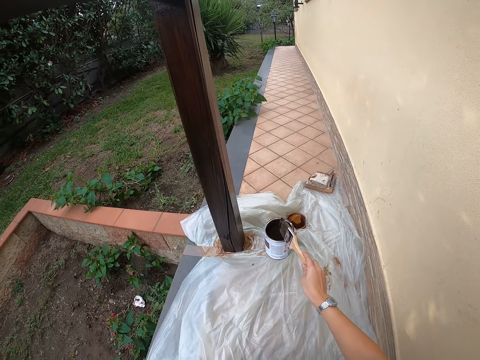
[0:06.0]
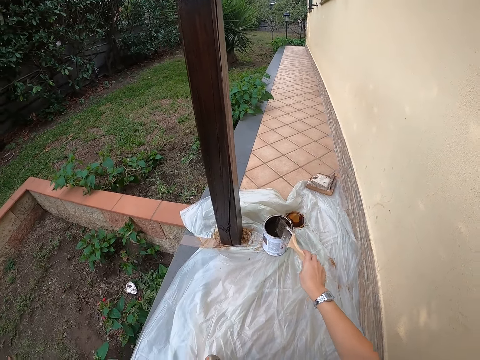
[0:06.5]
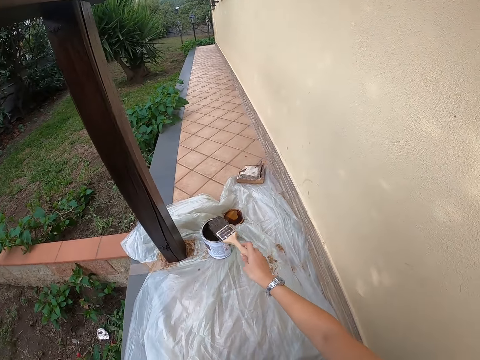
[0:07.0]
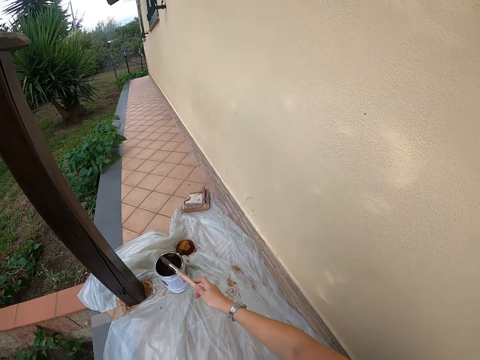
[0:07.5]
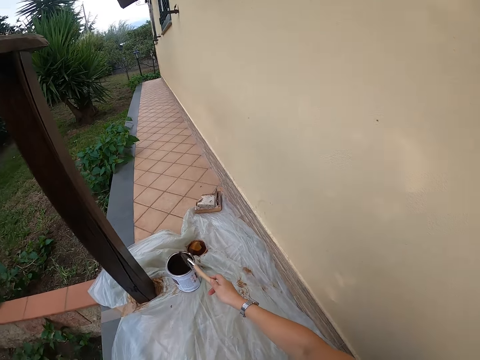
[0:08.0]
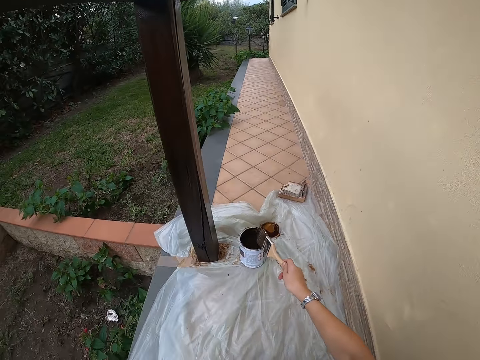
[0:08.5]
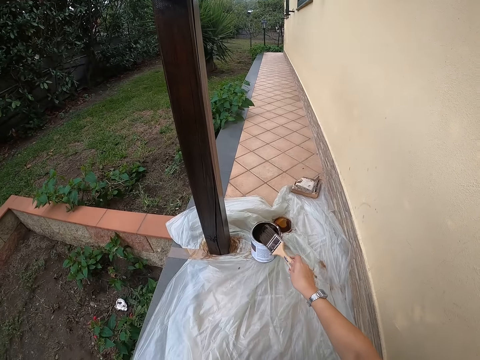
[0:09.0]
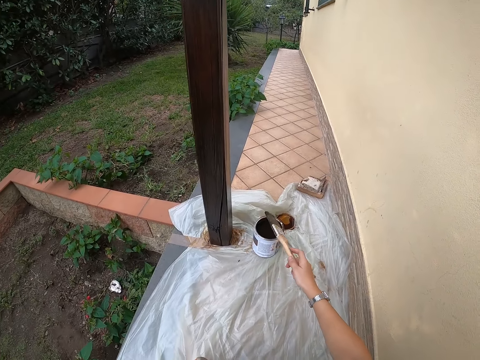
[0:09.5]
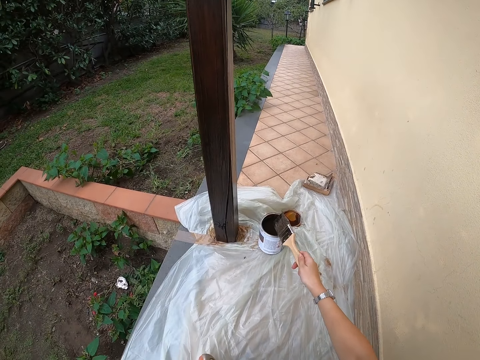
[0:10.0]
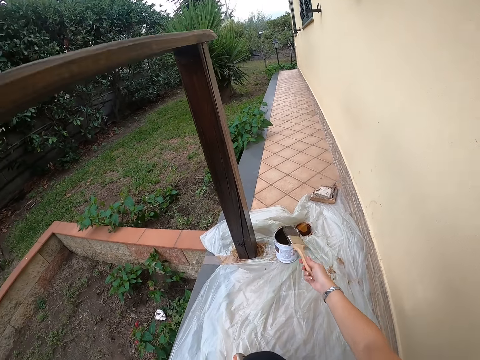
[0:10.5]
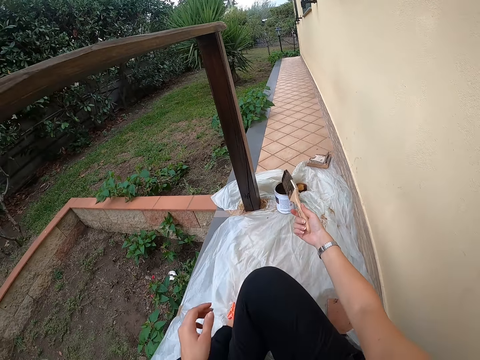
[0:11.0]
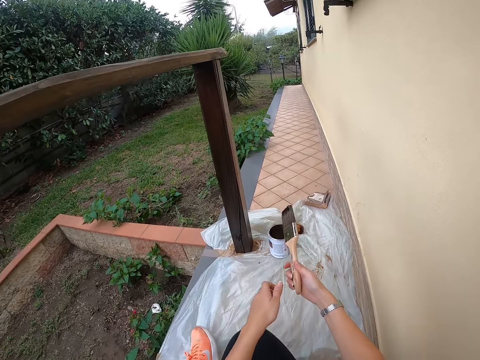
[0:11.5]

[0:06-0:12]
The camera wearer wipes the excess paint on the paint can.

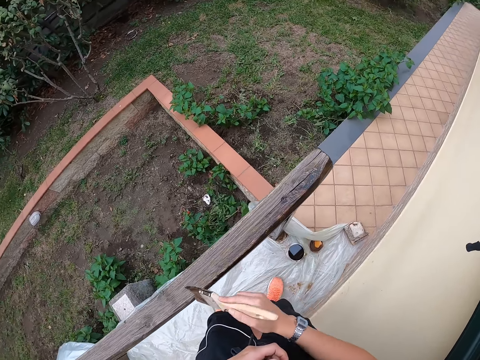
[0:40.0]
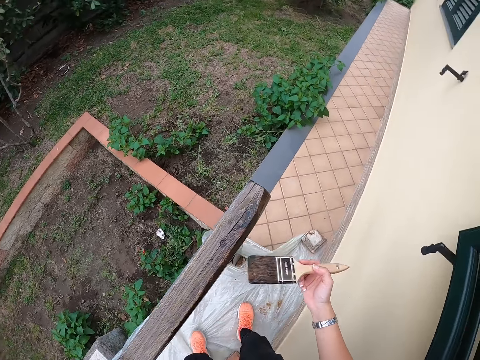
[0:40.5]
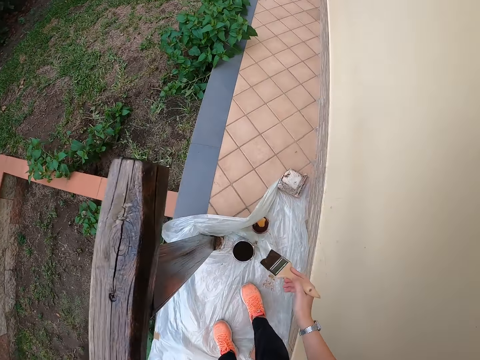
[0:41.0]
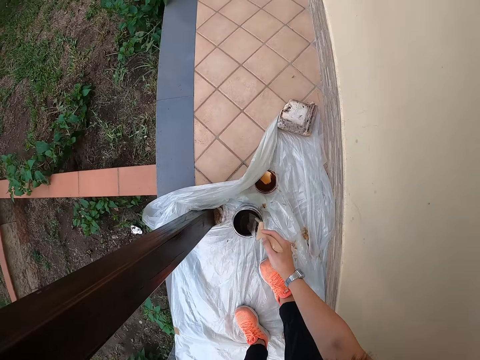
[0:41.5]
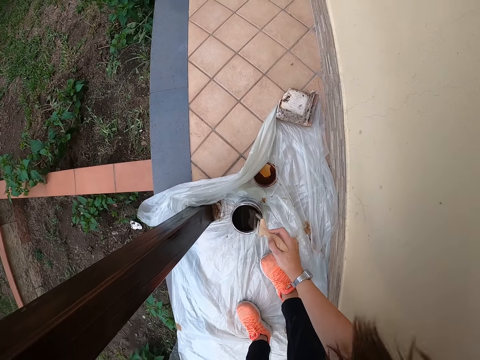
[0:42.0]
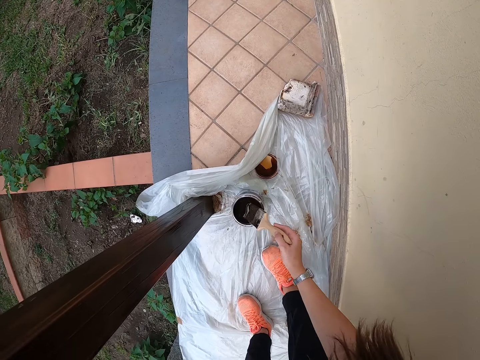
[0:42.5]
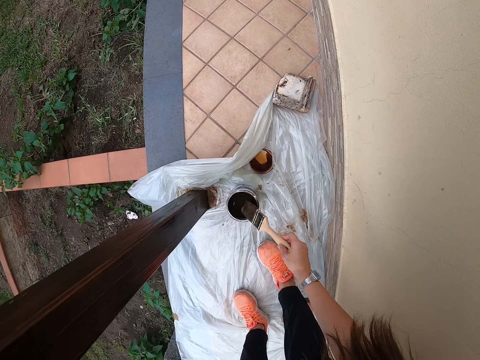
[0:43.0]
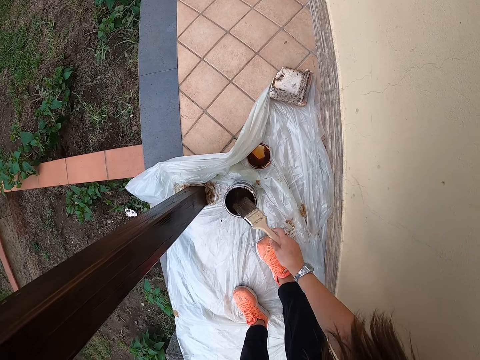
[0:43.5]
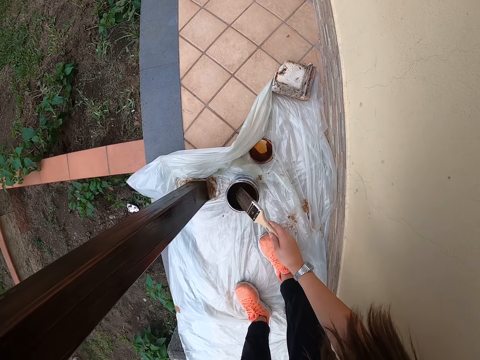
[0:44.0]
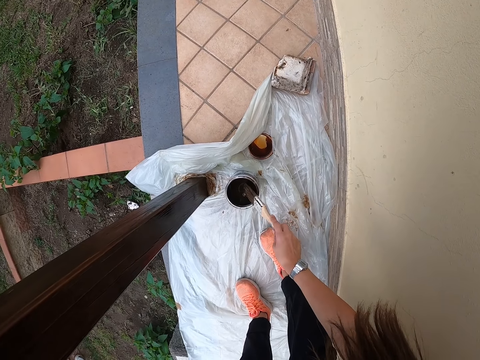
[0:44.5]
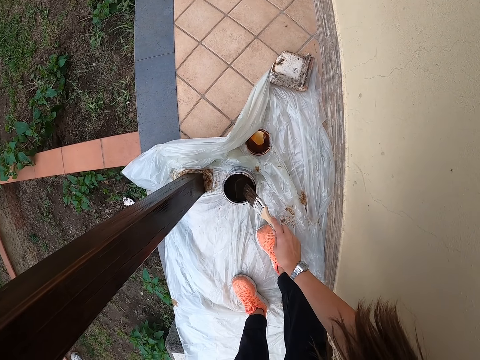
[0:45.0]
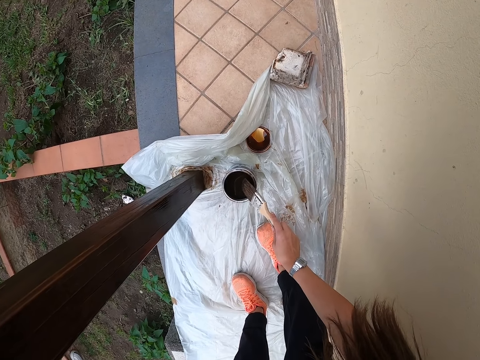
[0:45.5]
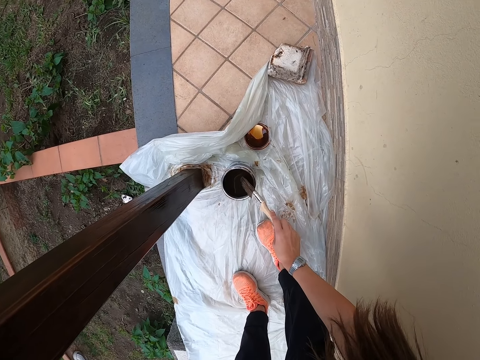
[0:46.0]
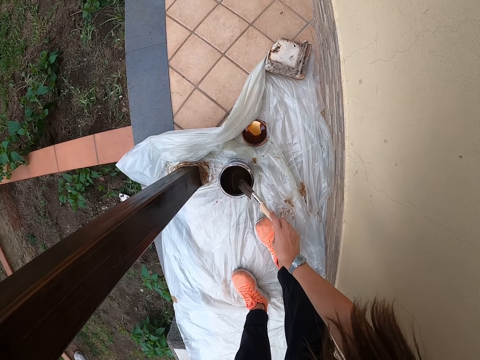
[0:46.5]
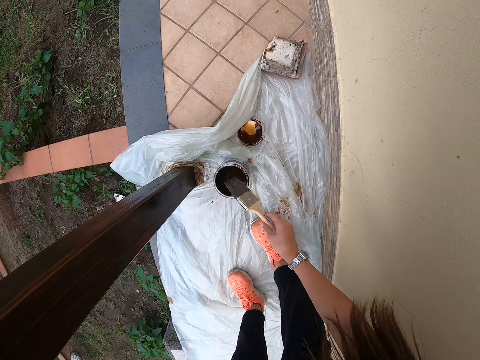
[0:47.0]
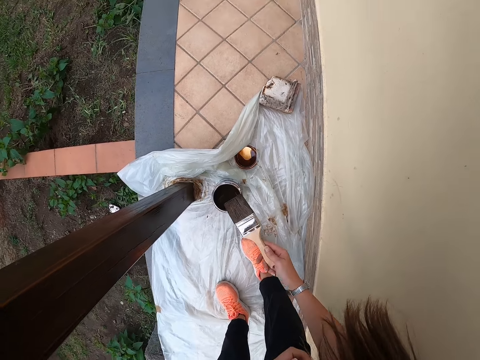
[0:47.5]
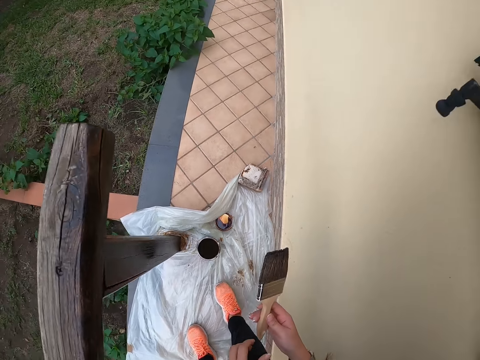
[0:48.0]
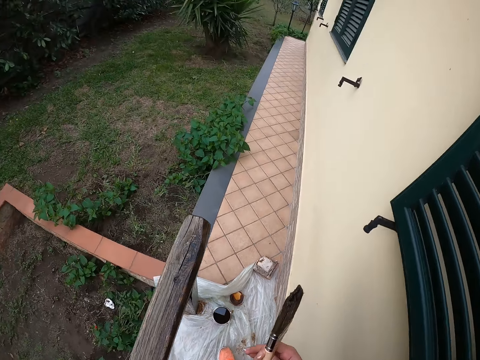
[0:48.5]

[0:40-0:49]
The camera wearer dips the brush into the paint container or paint can. They hit the brush on the paint container and wipe the excess paint on the paint can.

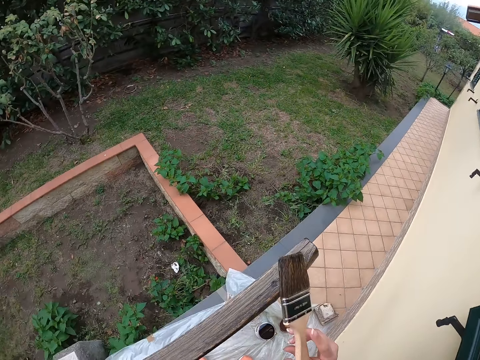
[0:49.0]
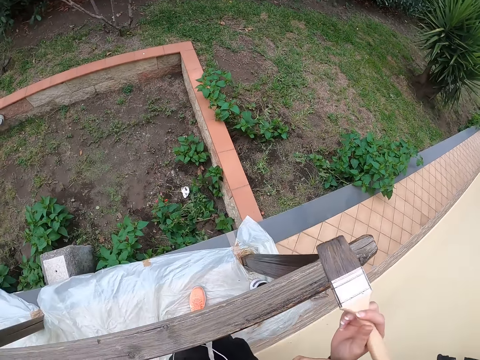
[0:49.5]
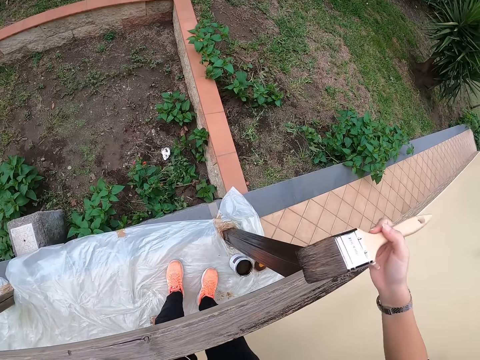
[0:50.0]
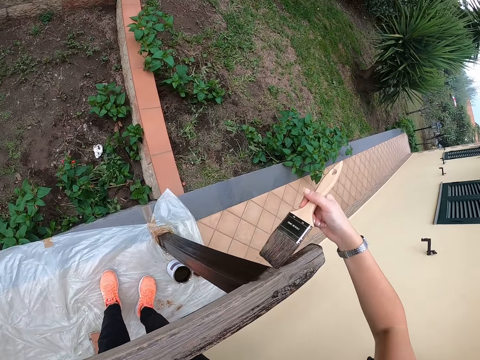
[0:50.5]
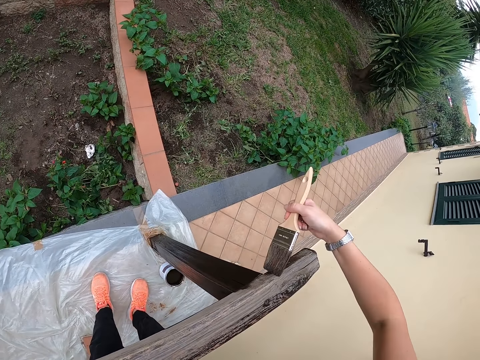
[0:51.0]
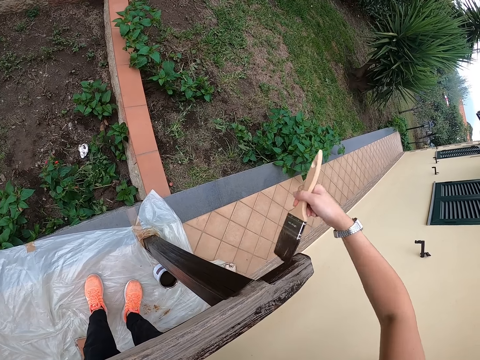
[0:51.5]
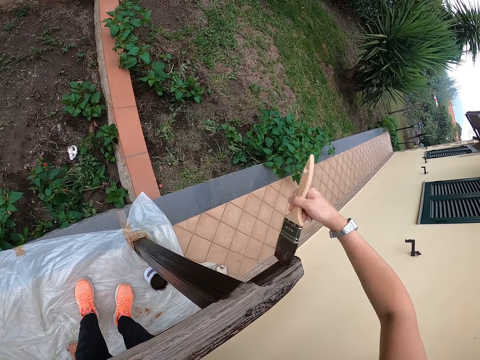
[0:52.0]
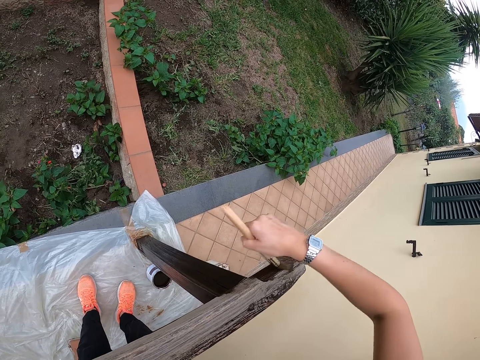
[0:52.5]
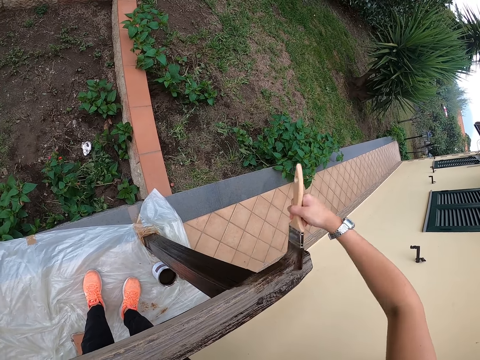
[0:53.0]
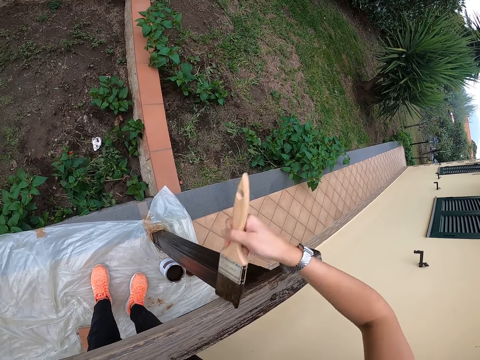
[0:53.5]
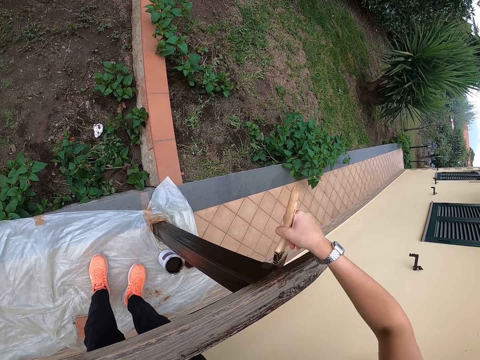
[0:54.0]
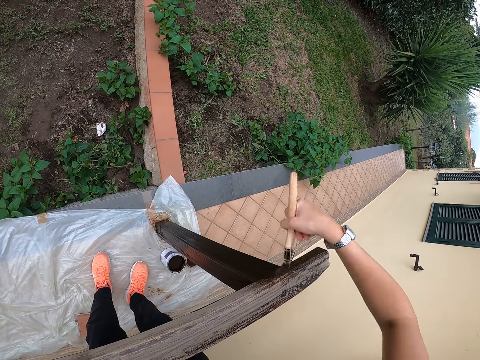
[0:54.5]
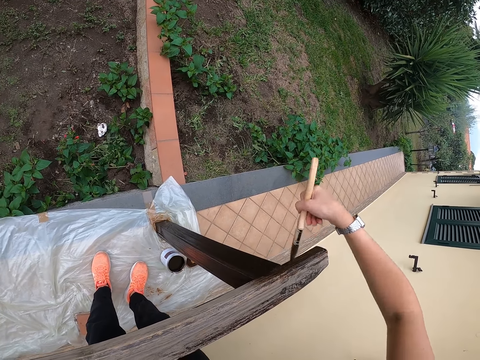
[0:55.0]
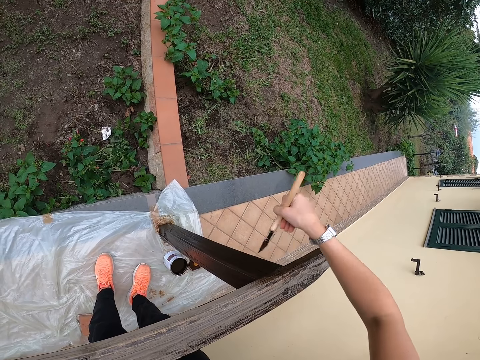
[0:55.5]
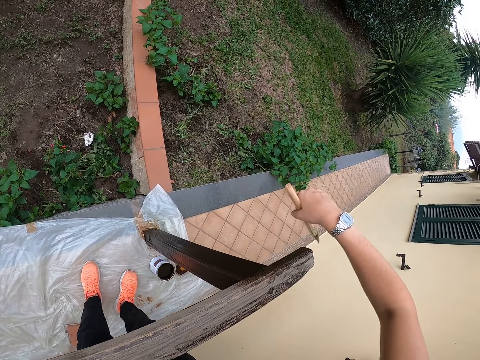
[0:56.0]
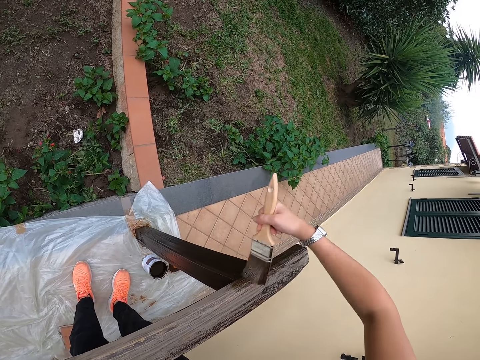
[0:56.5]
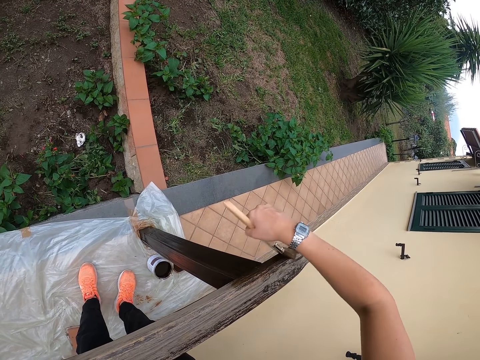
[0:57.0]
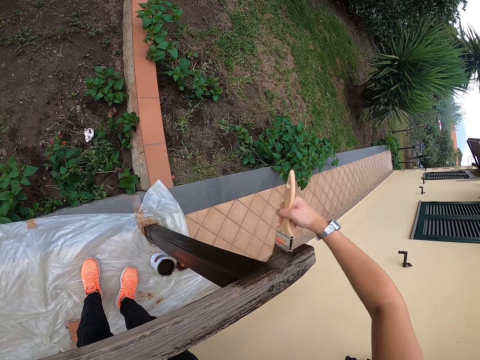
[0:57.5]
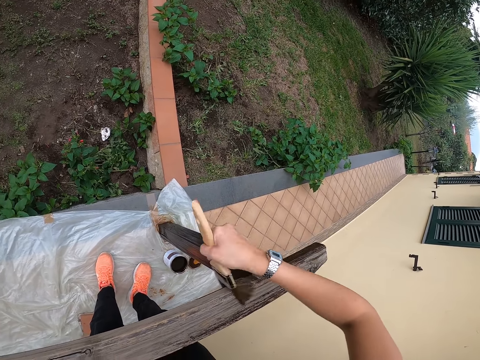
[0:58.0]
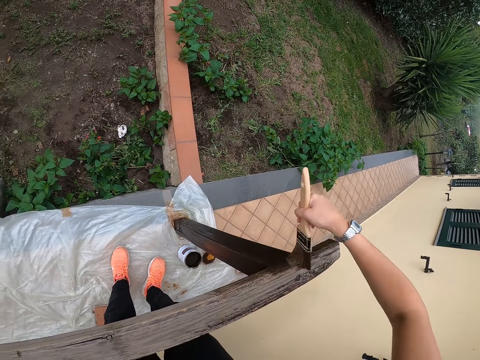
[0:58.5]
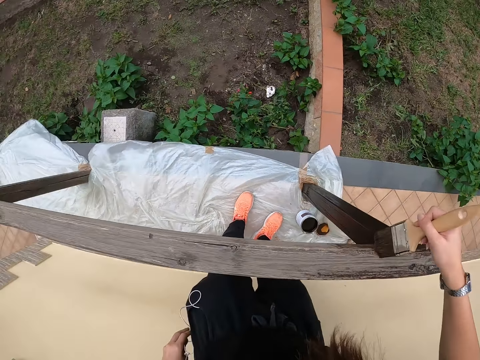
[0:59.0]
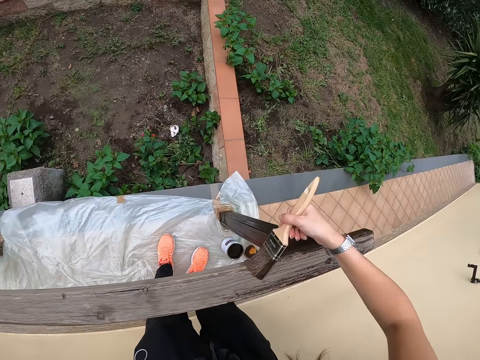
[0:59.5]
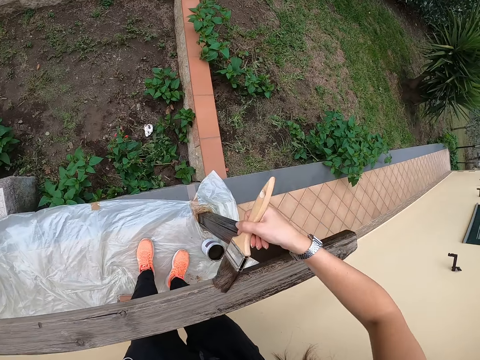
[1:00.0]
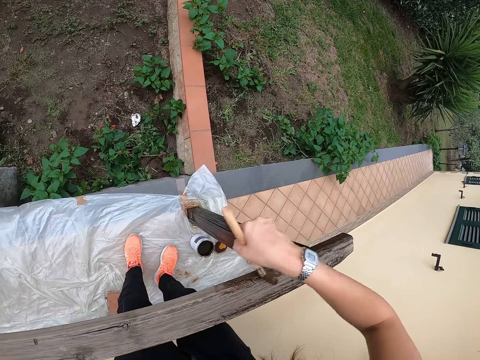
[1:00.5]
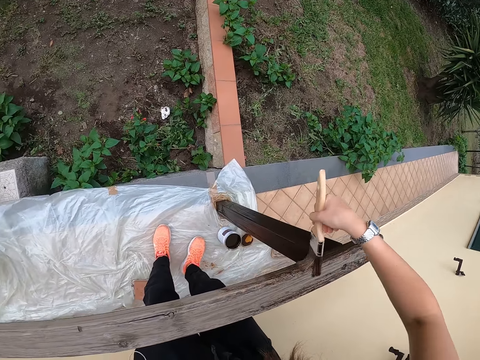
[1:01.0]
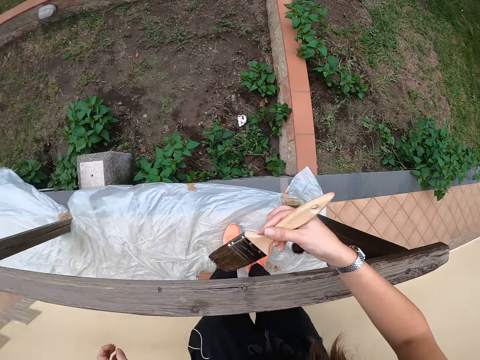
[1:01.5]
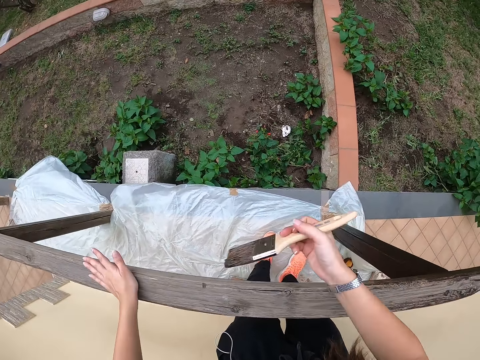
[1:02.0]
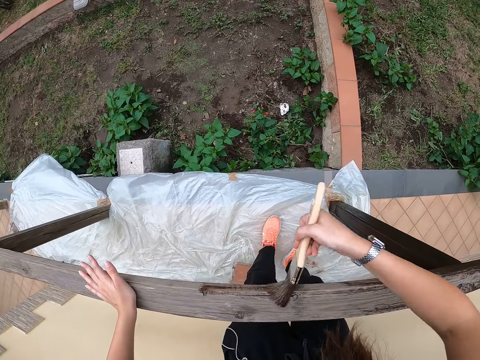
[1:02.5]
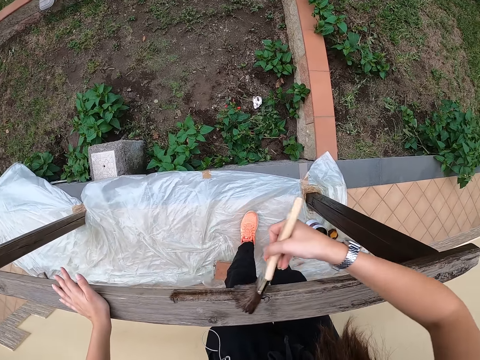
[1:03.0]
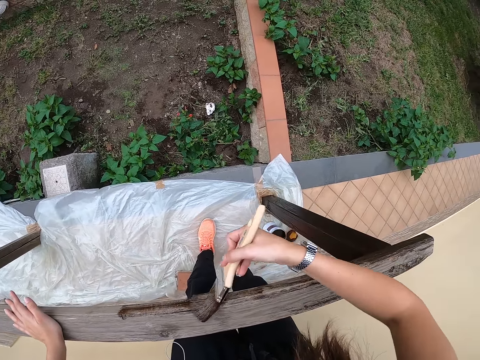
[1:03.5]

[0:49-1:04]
The camera wearer paints the railing or pole with the brush. He puts his hand on the pole.
